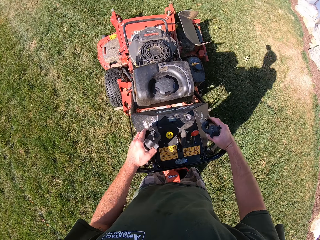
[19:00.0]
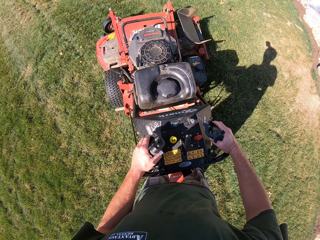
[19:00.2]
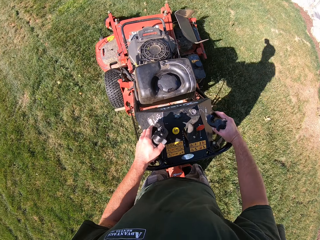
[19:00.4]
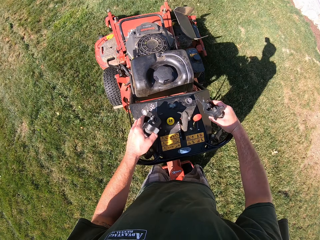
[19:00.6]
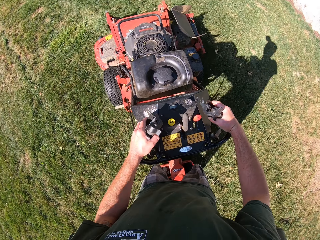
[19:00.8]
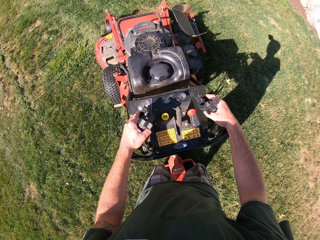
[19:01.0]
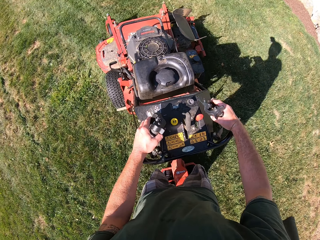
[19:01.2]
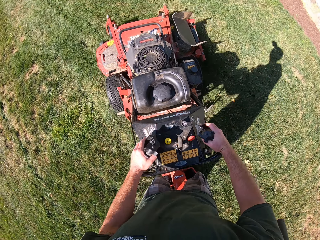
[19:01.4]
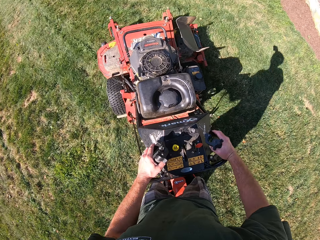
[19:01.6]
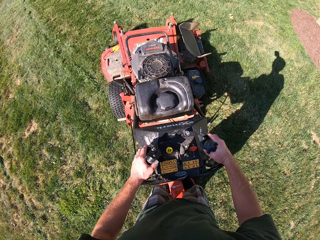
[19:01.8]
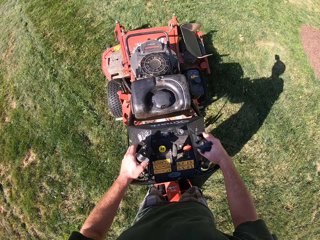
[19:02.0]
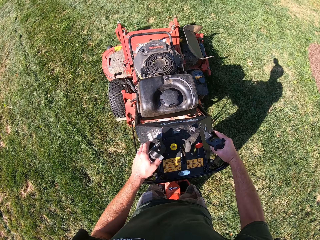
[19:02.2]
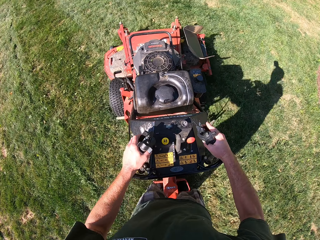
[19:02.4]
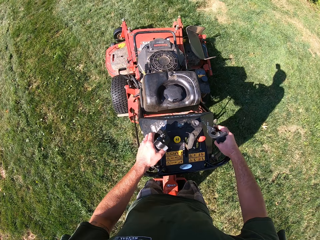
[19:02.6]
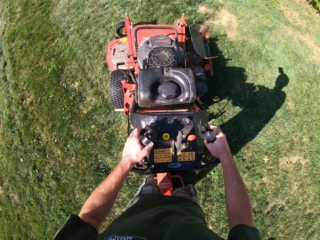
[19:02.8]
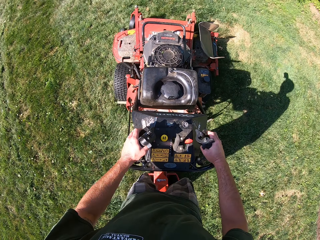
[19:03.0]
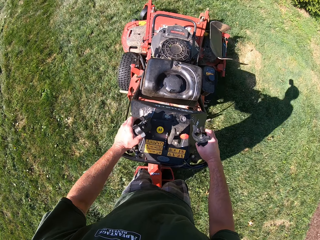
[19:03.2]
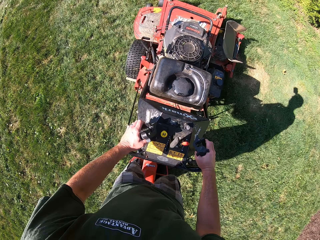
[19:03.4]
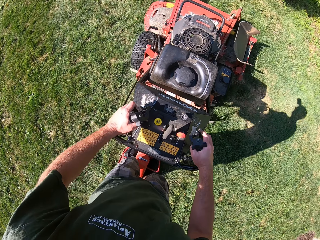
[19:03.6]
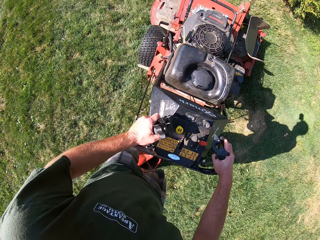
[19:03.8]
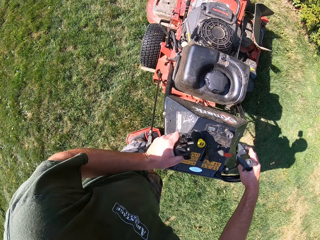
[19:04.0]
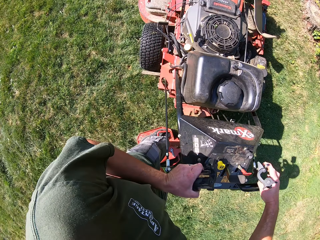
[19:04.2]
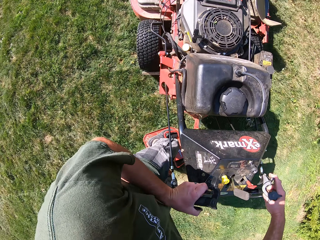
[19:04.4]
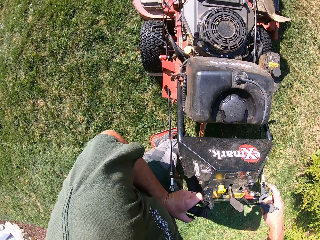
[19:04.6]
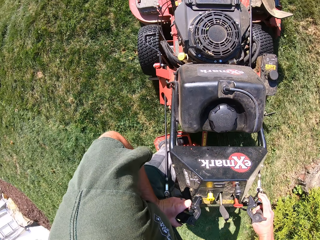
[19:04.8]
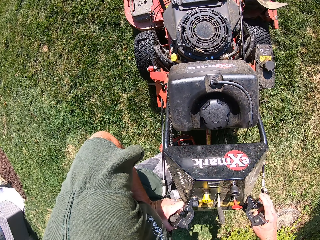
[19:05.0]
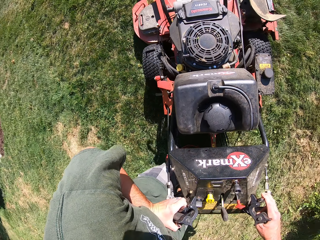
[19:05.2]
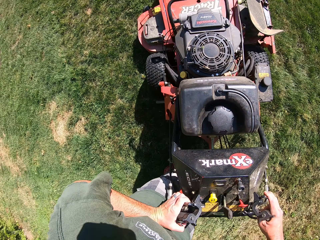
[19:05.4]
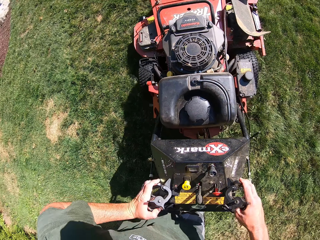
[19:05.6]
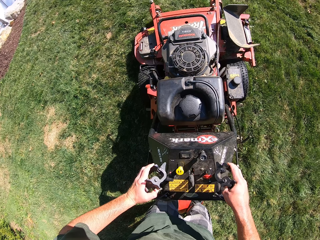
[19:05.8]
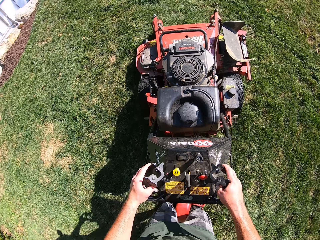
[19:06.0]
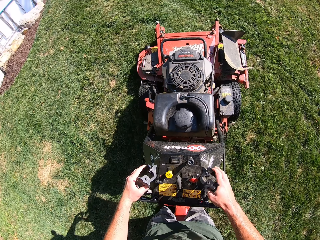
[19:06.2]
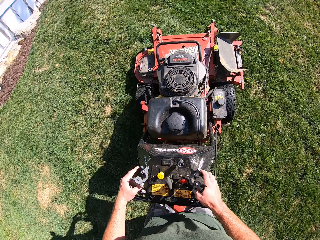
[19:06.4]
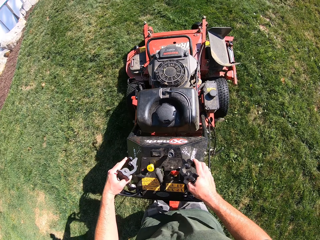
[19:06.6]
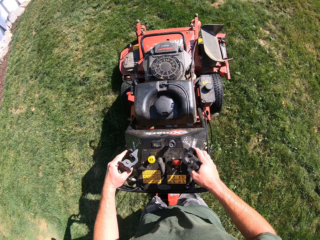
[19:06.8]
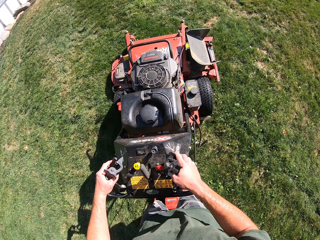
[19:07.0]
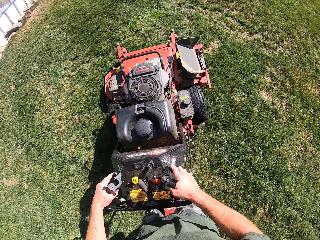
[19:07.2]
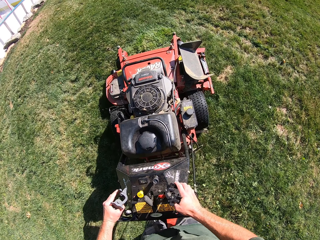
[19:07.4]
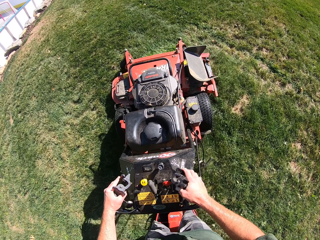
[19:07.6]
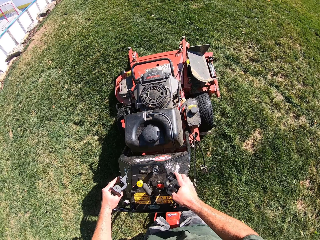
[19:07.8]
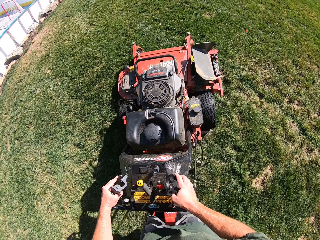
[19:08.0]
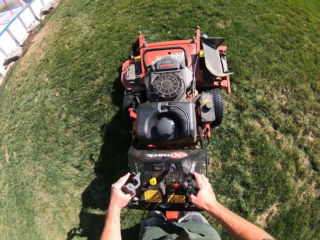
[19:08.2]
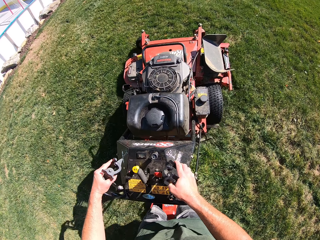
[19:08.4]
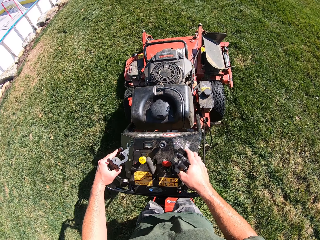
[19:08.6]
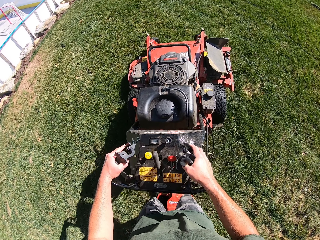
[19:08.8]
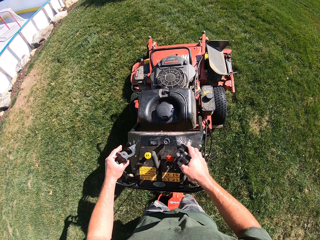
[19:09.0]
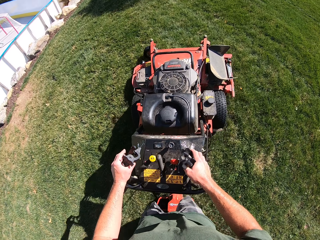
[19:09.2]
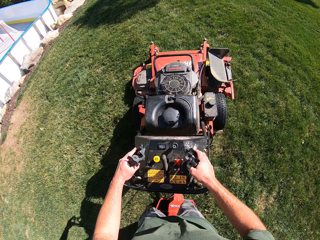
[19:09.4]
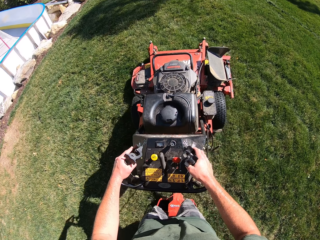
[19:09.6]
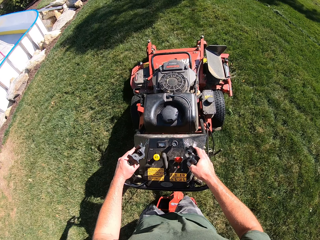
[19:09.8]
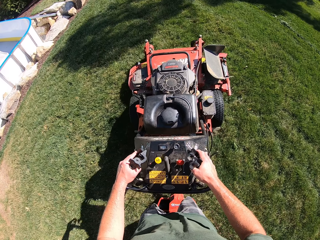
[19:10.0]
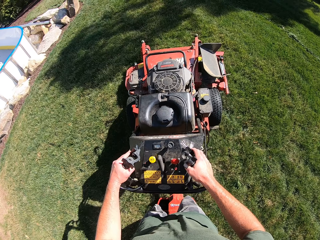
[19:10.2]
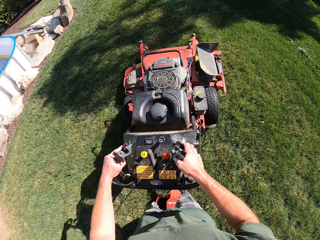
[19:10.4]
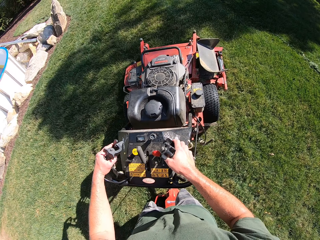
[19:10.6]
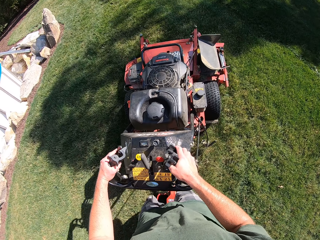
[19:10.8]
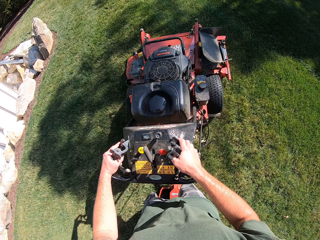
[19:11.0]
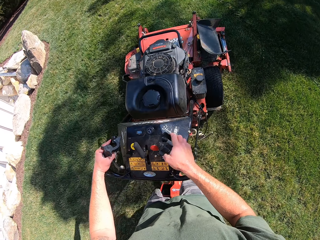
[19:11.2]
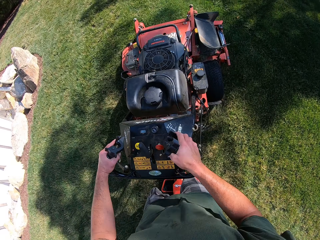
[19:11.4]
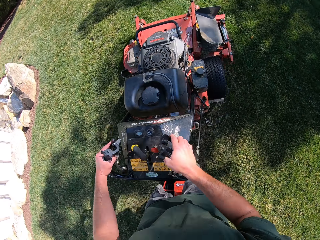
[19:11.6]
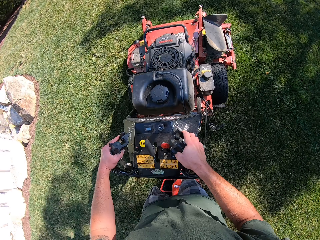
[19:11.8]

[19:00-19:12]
The camera wearer turns the lawn mower in an anticlockwise direction on the lawn. They cut grass using the lawn mower.

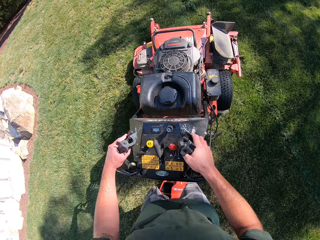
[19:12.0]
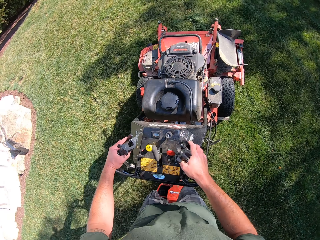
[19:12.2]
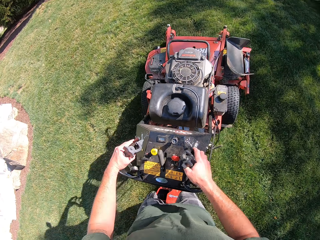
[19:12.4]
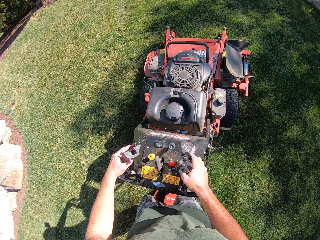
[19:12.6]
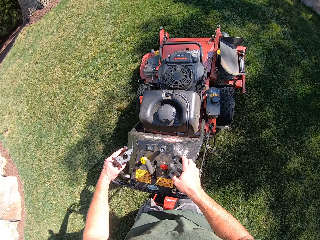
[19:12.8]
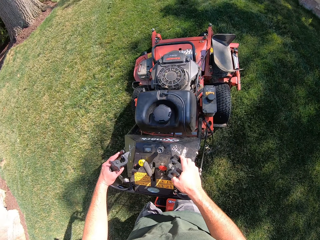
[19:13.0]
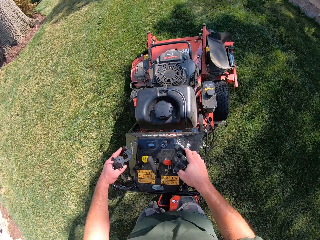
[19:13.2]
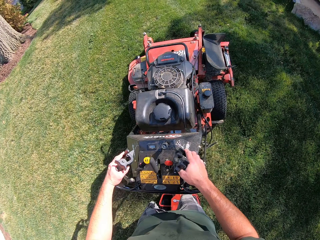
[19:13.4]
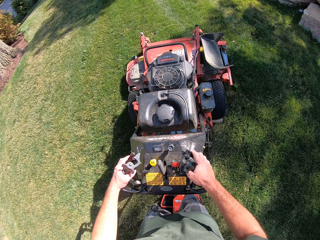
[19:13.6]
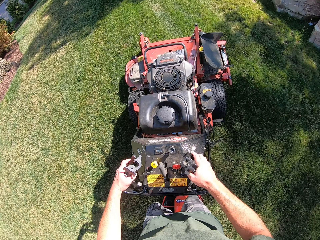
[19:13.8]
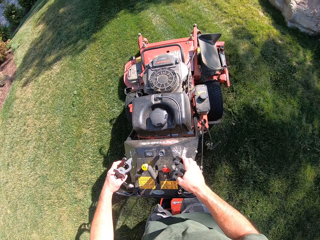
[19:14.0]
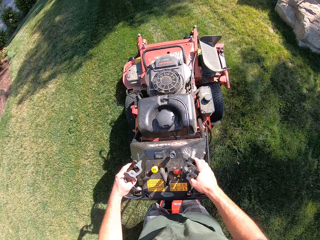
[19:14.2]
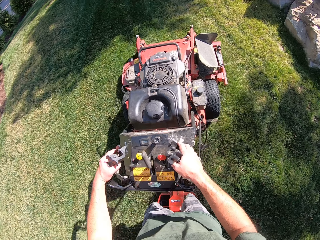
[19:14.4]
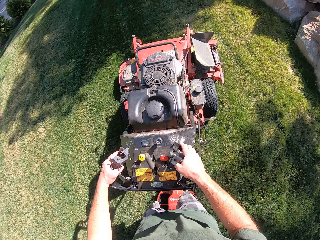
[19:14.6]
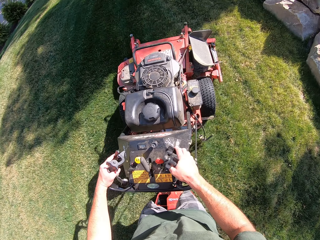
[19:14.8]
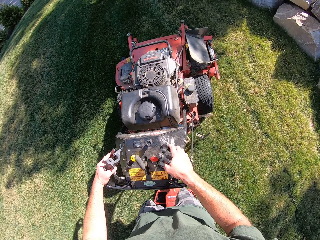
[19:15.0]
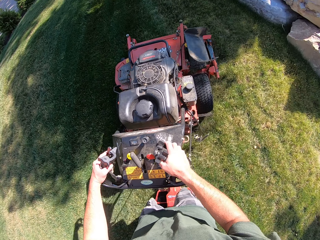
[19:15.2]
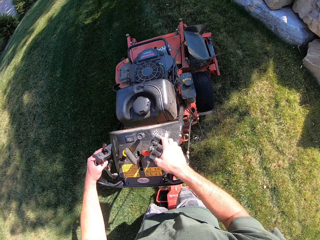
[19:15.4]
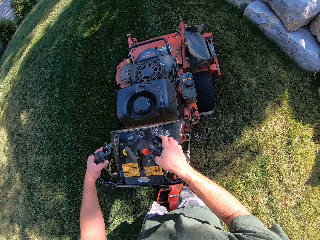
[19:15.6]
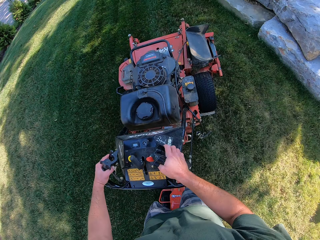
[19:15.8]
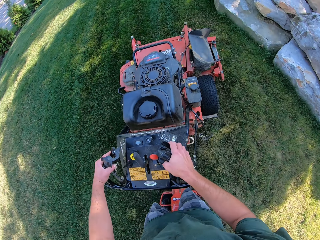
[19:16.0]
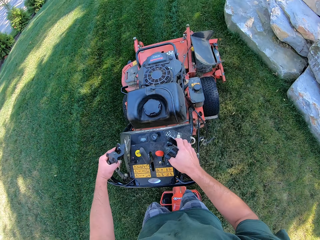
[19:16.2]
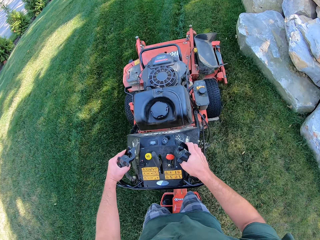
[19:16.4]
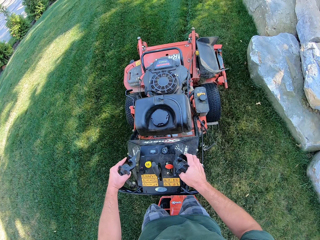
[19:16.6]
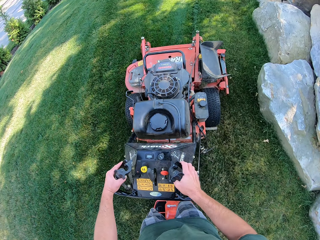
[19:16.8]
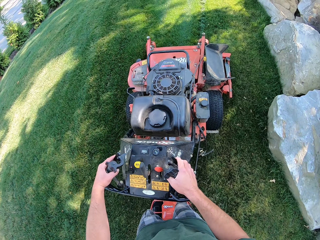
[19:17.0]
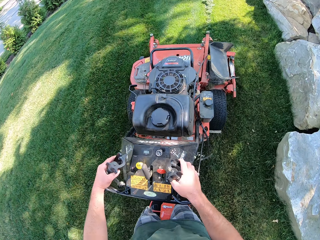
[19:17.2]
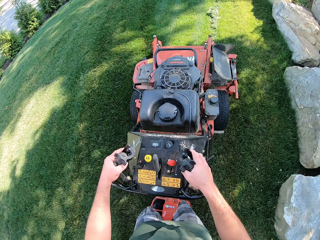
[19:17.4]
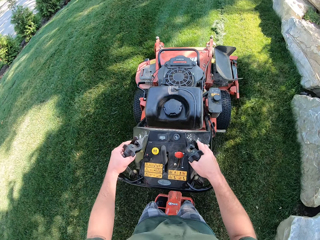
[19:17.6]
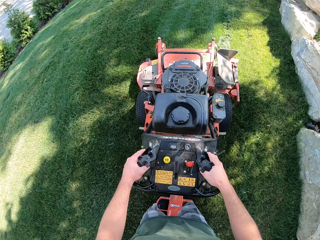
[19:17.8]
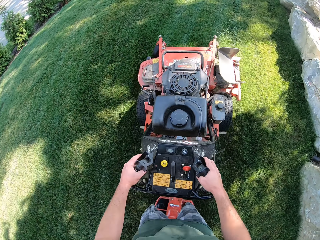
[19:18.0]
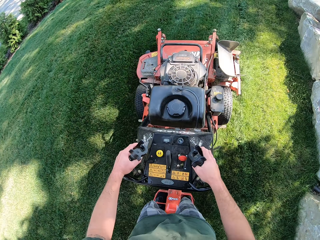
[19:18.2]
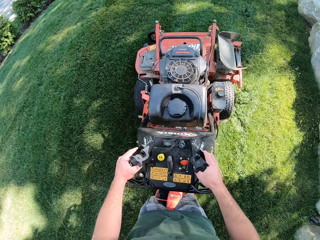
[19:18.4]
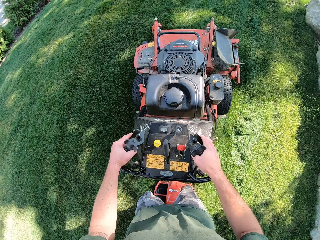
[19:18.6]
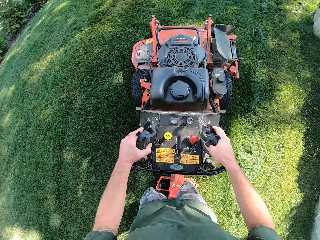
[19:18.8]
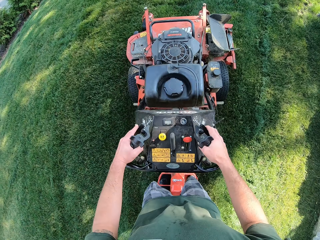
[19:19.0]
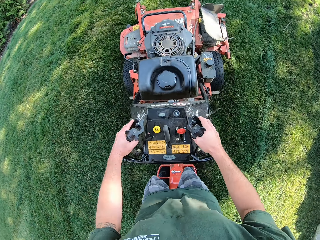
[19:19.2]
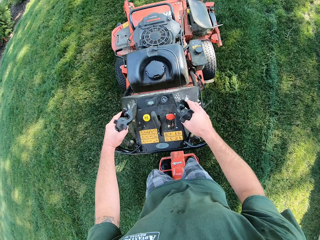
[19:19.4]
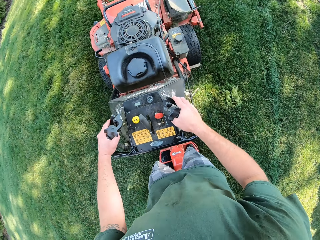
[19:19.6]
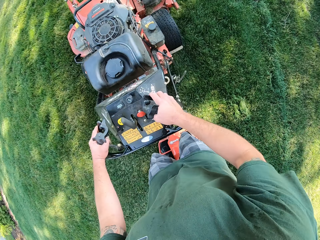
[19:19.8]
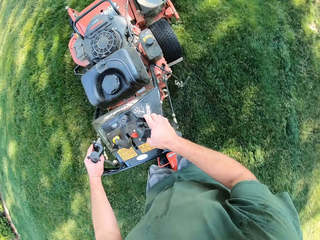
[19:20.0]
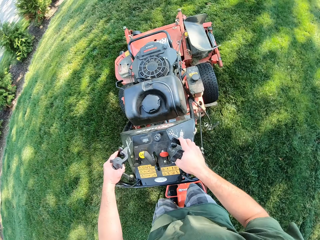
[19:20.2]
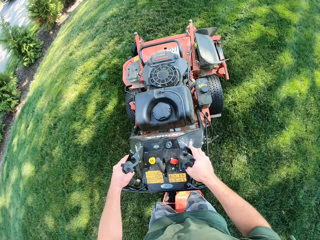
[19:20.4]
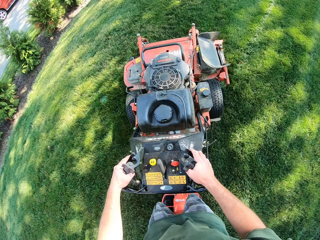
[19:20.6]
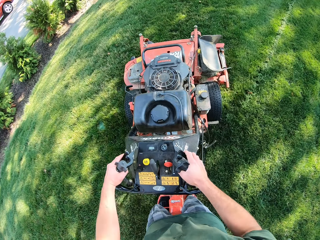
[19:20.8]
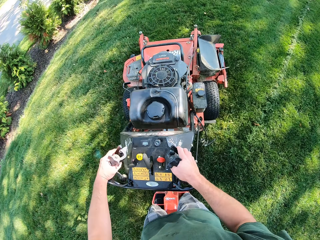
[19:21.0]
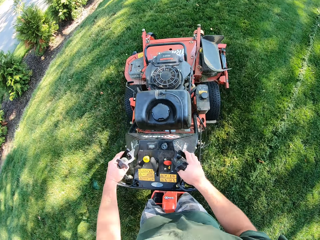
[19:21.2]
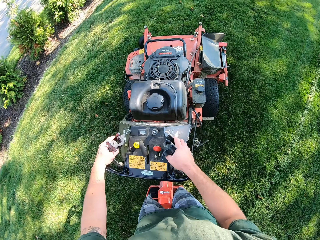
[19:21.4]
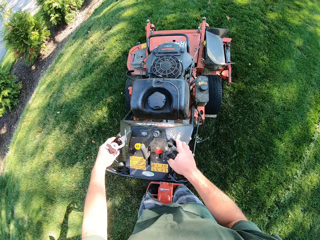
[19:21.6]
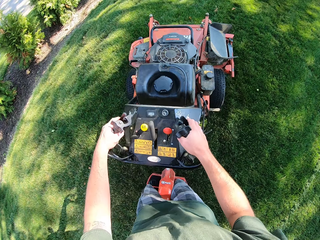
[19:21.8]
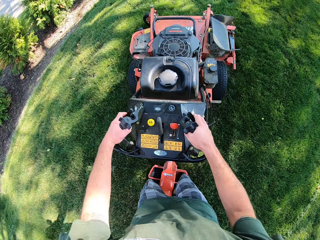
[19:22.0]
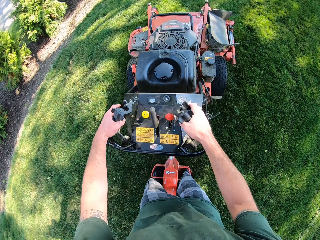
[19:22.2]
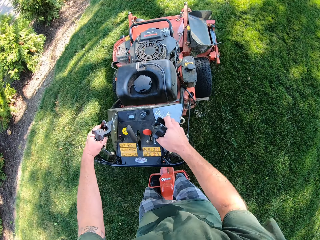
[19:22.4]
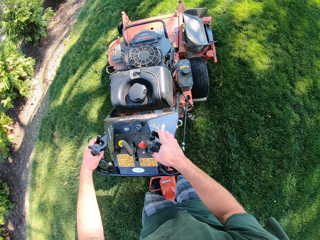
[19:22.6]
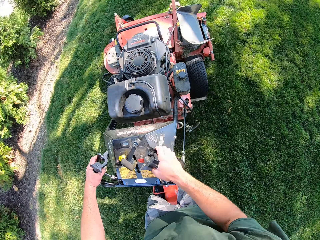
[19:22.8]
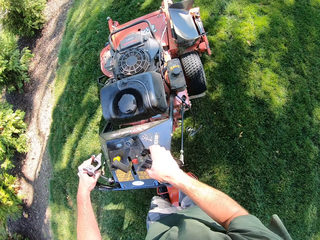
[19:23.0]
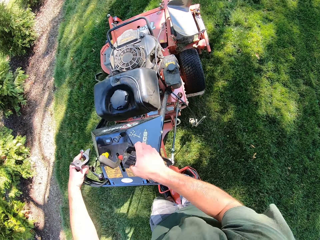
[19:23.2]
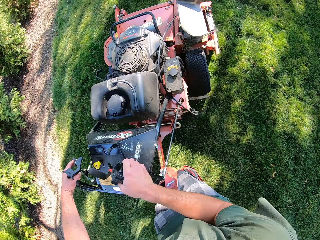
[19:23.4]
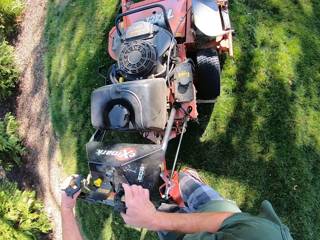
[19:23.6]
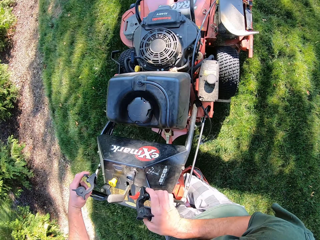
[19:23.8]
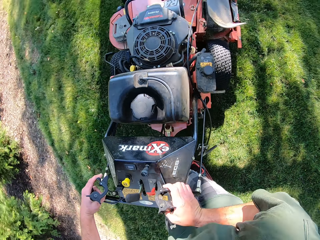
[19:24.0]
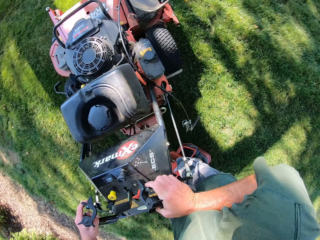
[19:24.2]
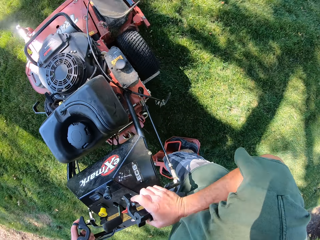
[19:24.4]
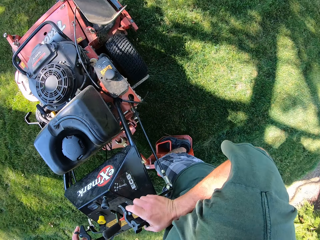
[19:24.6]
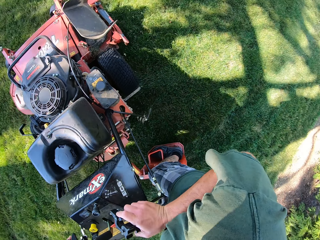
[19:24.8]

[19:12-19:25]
The camera wearer turns the lawn mower in a clockwise direction on the lawn.
